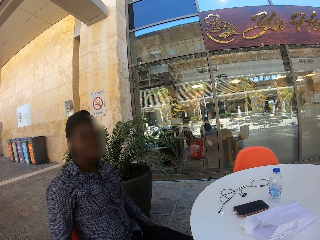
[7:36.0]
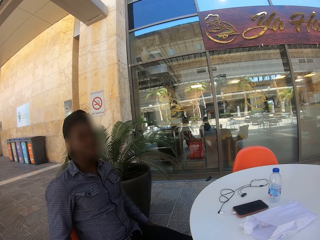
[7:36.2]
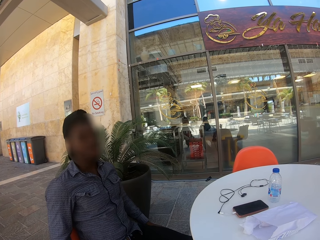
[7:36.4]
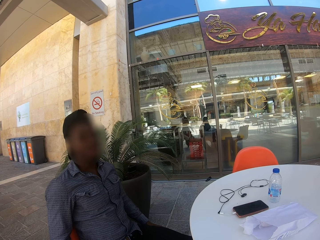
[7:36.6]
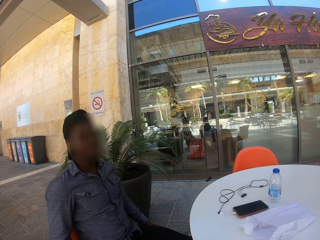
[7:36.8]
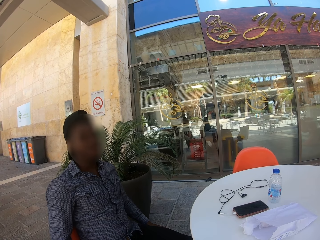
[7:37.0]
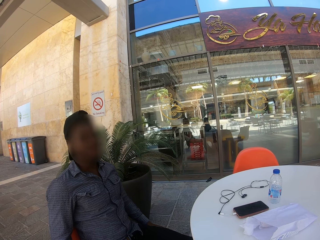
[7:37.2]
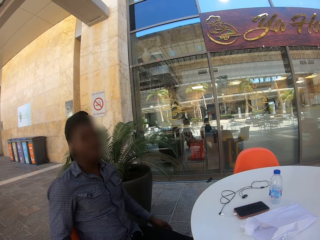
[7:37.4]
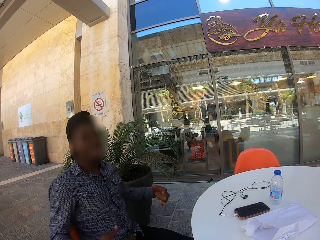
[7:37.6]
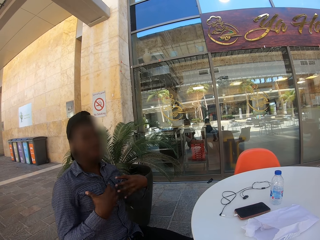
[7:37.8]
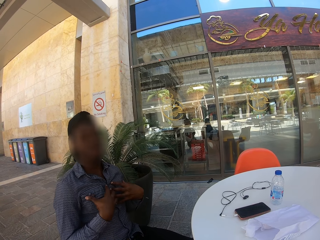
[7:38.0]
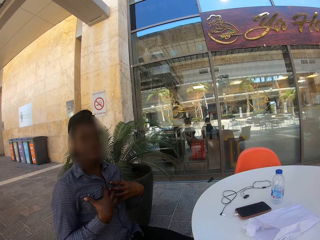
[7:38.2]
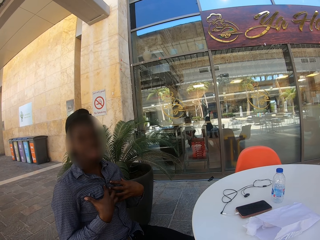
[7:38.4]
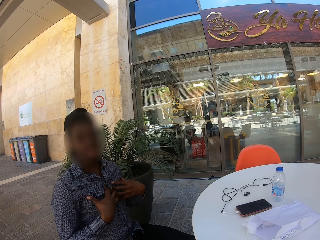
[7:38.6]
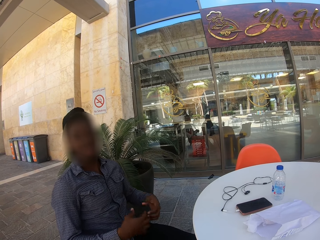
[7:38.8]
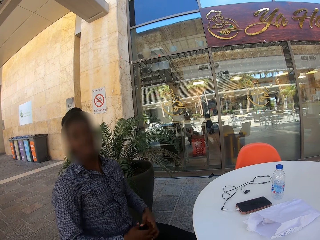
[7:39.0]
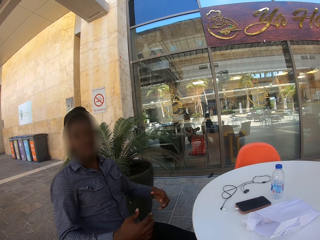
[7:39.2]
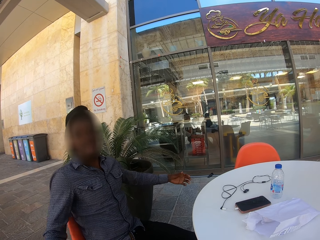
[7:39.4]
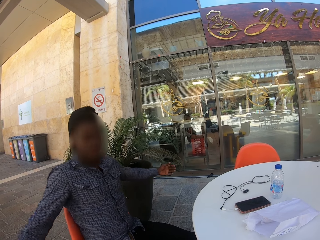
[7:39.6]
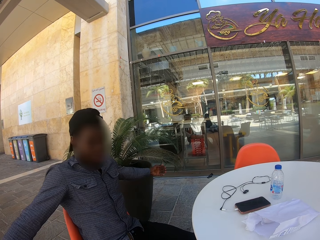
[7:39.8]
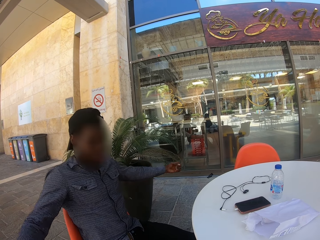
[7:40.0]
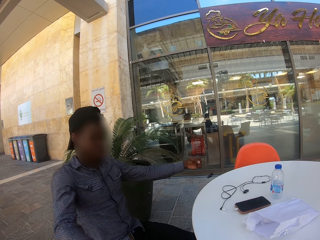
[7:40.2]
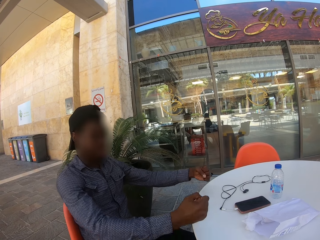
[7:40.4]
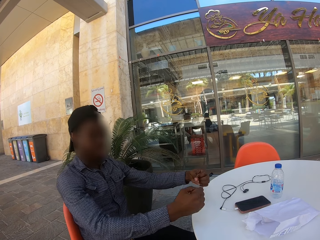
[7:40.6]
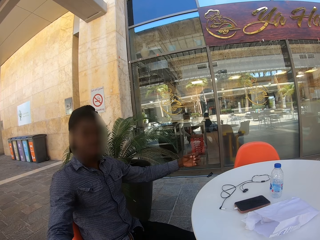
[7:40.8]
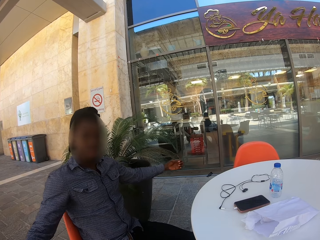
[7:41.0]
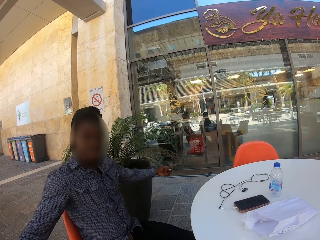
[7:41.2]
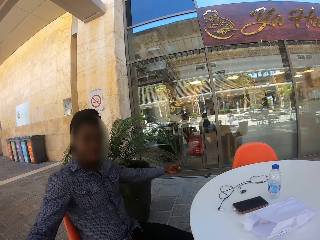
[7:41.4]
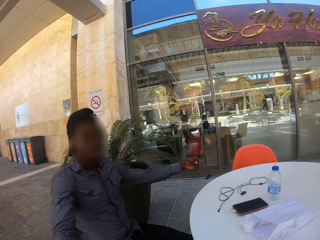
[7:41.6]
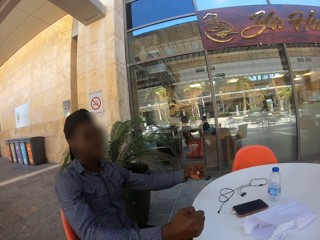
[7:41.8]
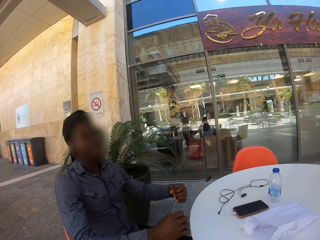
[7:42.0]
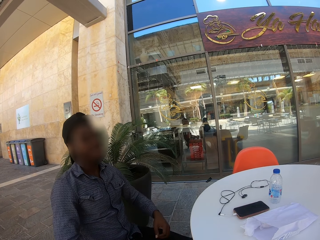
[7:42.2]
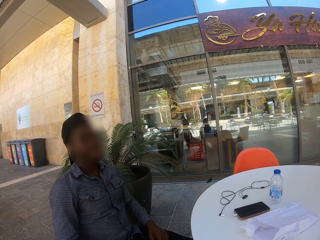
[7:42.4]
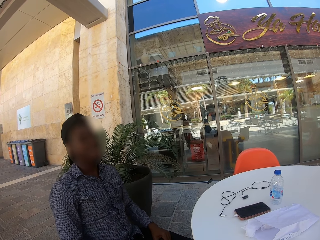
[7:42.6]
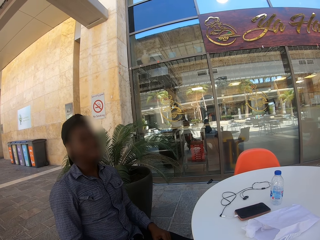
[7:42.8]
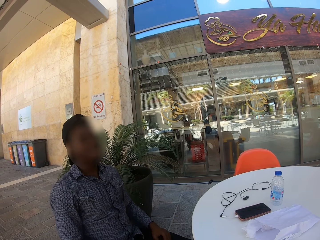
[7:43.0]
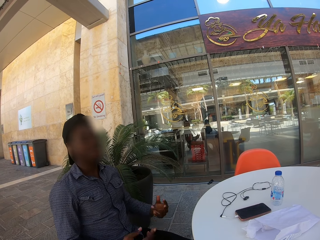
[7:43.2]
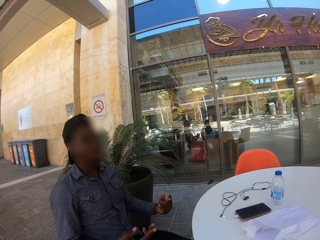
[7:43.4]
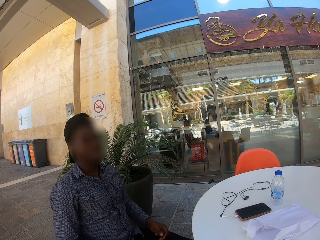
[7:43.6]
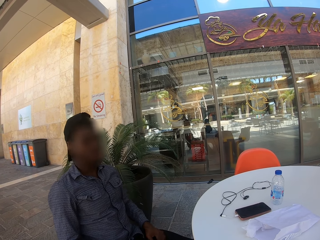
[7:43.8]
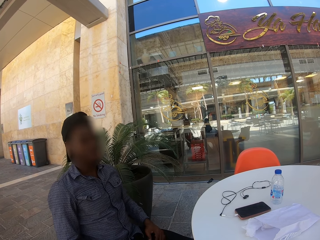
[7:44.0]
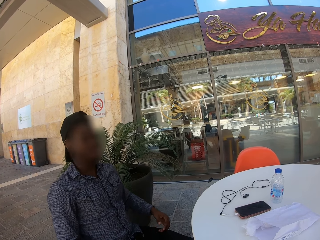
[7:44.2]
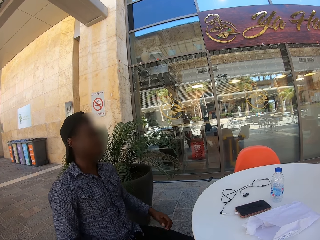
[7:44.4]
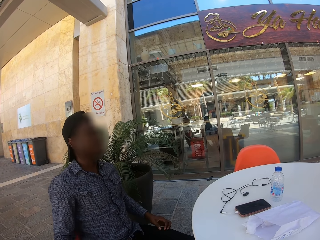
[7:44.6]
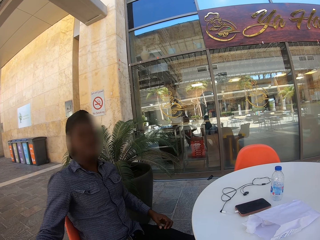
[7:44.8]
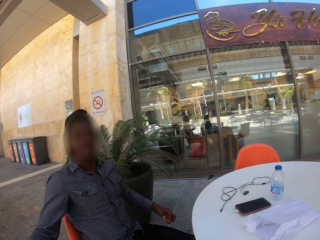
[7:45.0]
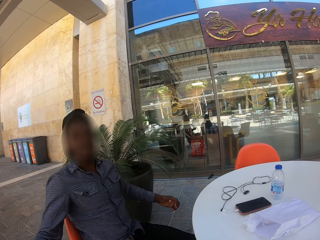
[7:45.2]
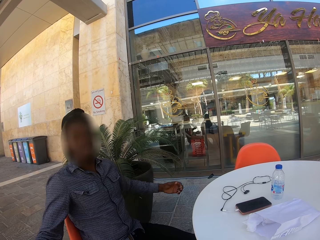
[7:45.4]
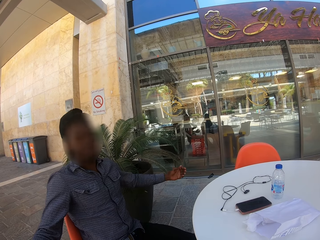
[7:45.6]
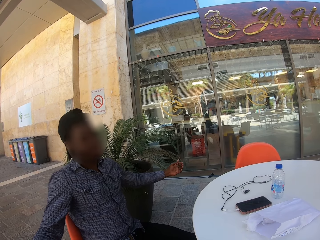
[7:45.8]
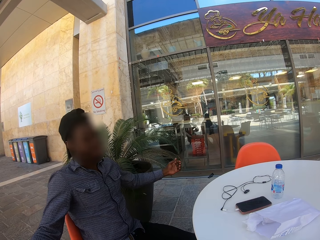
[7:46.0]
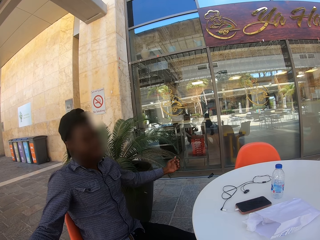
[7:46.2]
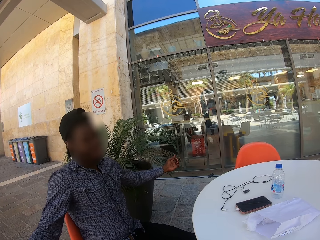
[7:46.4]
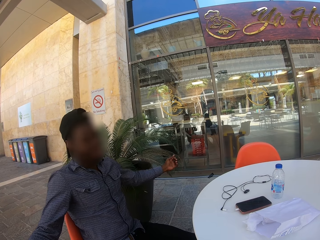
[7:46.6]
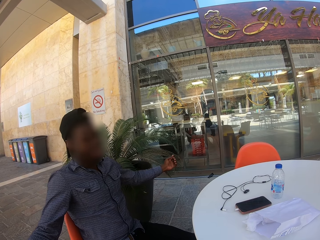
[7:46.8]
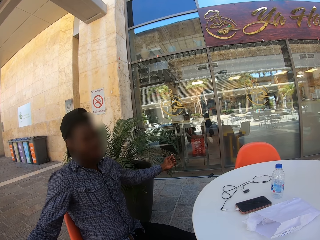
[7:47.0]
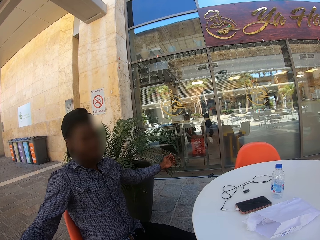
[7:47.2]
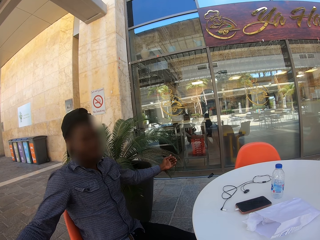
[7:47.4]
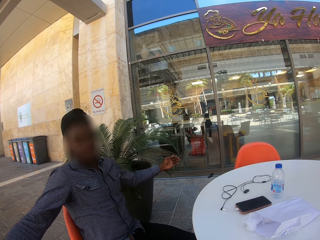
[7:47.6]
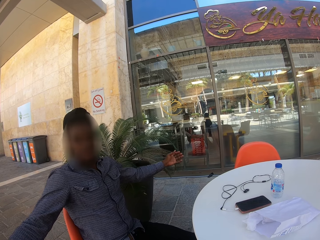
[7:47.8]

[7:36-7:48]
A man points at himself and moves the hands.

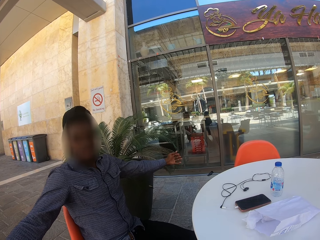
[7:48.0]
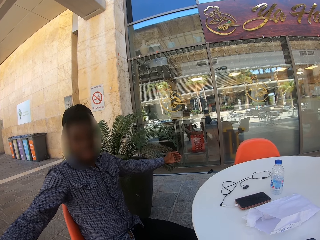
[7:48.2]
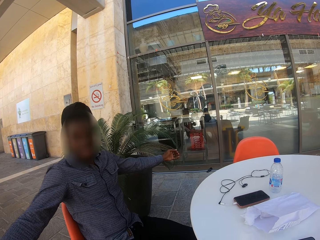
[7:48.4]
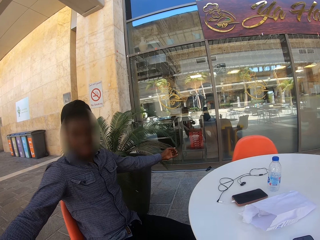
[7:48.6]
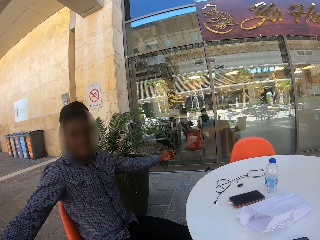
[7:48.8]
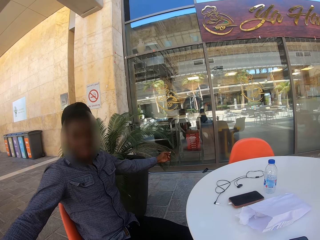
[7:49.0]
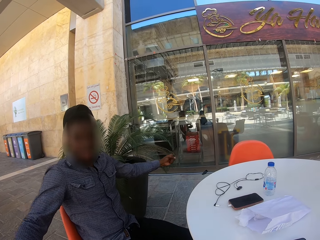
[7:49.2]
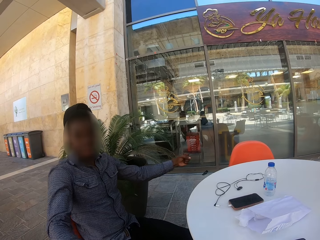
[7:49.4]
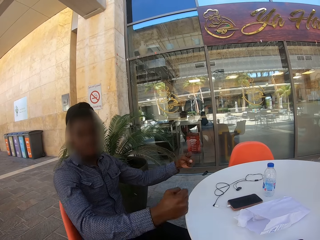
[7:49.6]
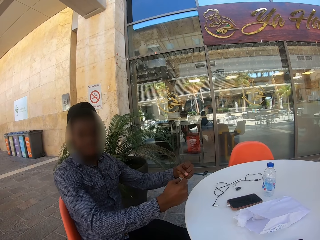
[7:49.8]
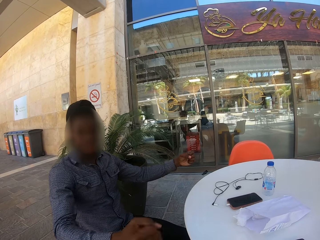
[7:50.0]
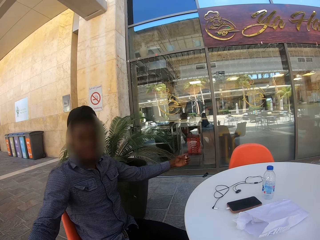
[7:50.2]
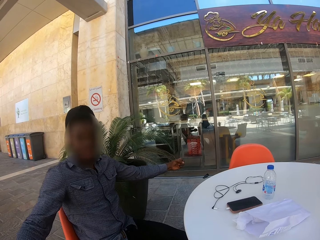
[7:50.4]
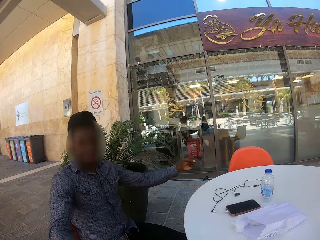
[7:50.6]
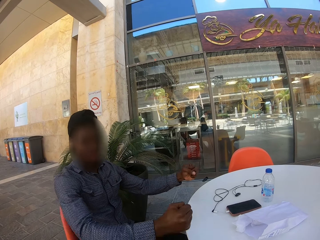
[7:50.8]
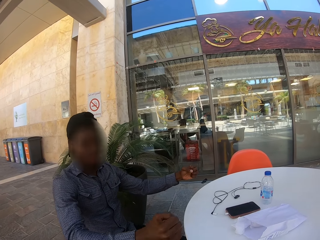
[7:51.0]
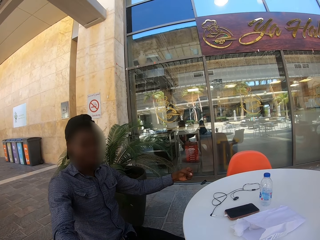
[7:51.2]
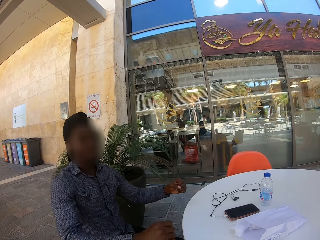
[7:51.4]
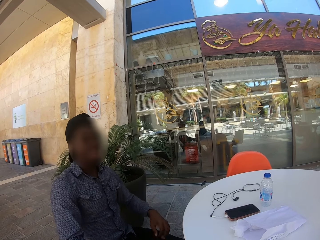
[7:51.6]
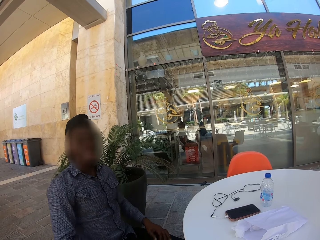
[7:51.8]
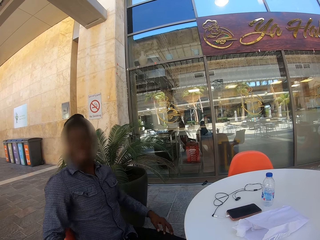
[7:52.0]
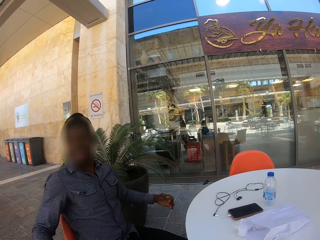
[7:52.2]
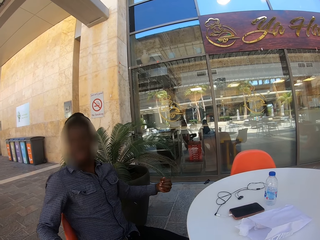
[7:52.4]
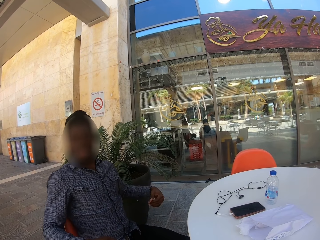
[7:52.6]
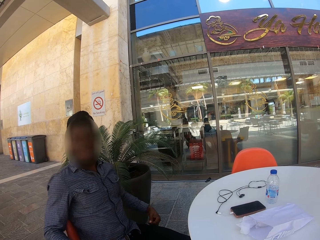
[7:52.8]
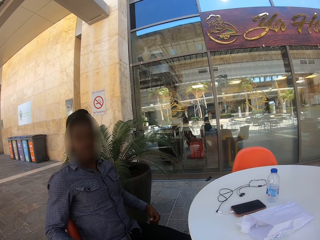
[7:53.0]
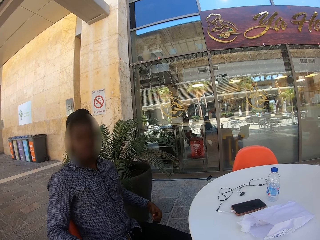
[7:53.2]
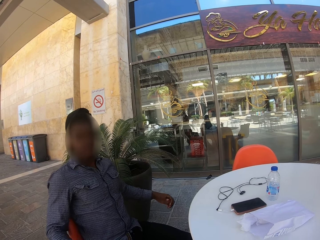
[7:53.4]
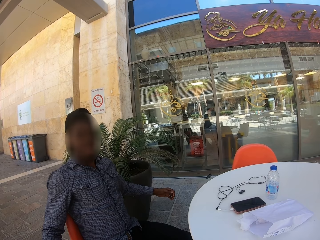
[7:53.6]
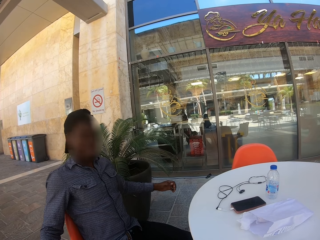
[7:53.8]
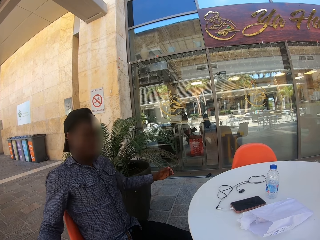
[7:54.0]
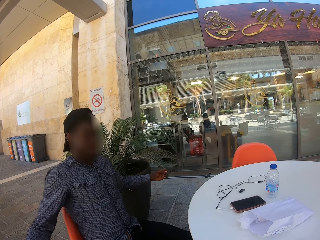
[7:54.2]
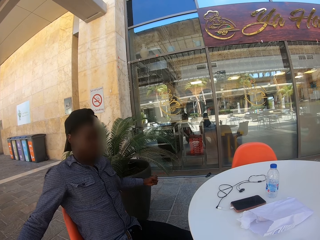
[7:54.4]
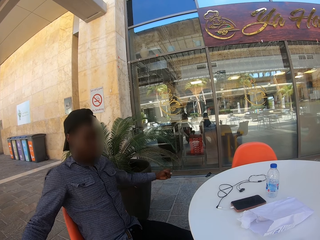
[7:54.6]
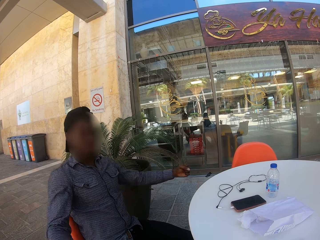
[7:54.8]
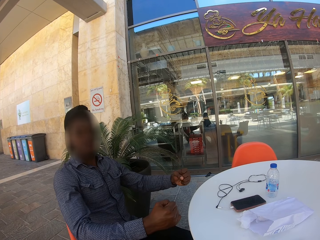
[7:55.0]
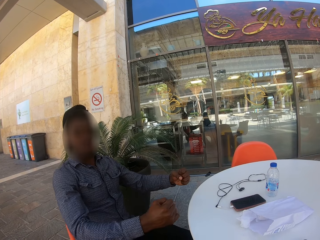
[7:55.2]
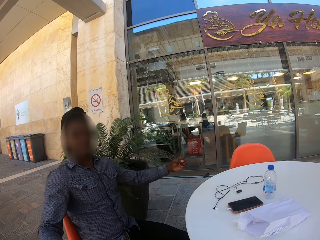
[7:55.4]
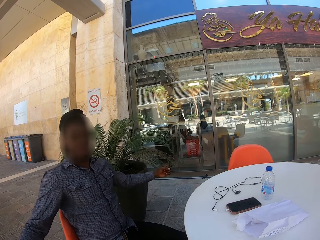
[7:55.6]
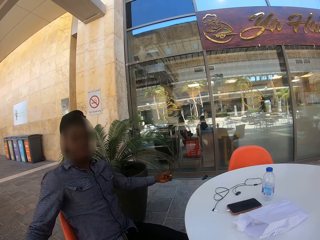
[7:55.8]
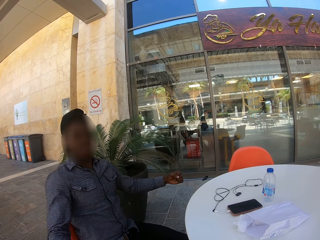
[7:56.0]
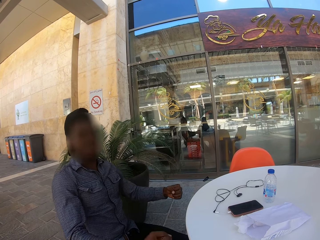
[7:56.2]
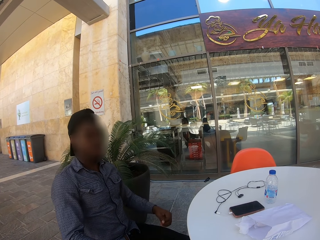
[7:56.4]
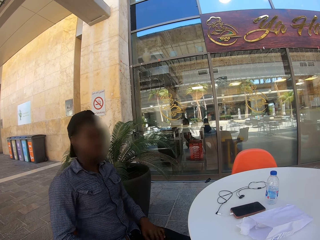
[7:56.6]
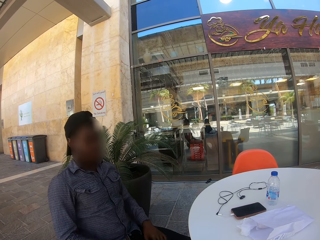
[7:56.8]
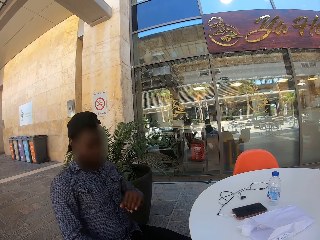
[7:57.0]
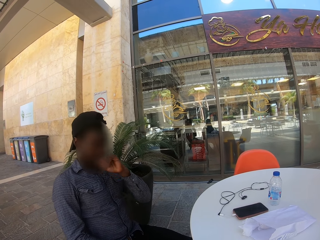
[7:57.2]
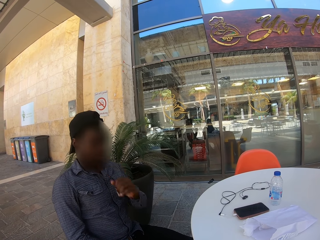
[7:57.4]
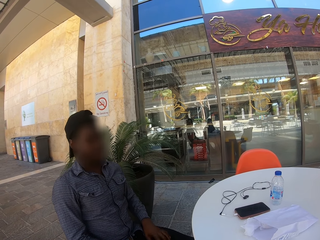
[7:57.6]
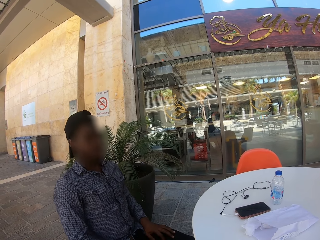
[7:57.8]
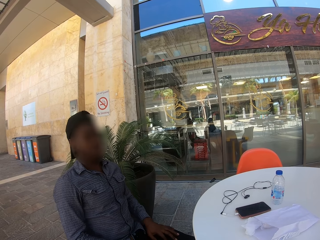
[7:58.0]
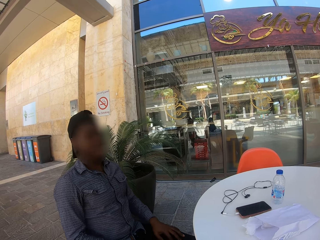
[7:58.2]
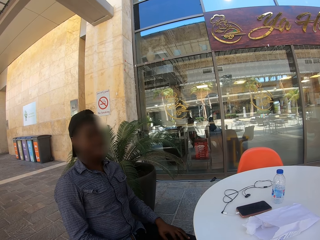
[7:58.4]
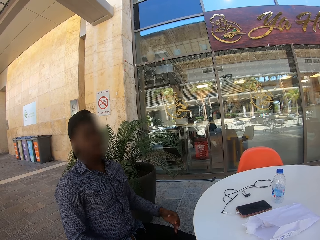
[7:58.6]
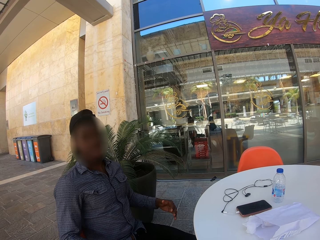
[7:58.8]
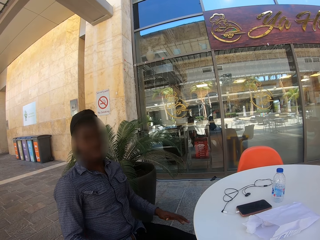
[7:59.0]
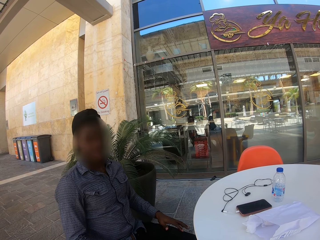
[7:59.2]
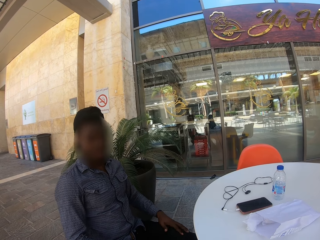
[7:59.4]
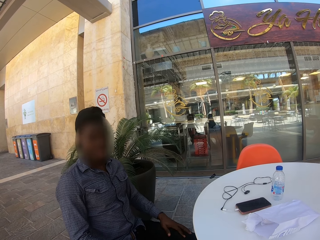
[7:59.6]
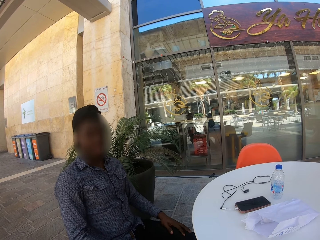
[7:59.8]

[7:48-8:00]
A man touches the face.
